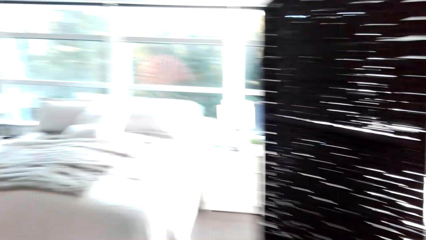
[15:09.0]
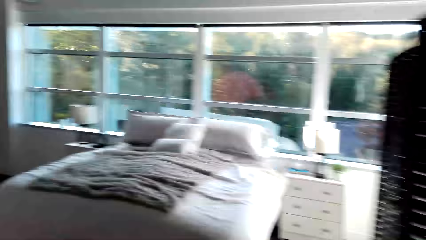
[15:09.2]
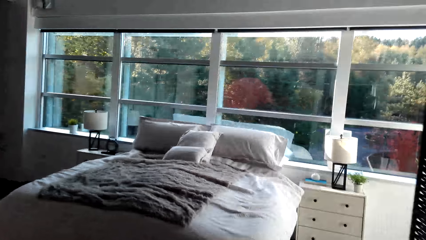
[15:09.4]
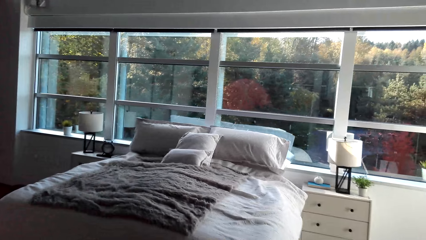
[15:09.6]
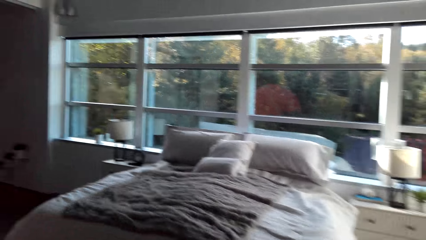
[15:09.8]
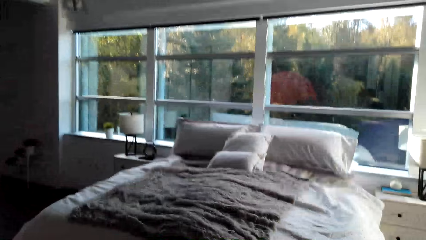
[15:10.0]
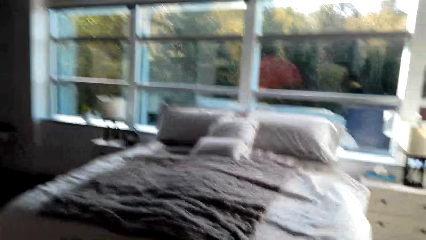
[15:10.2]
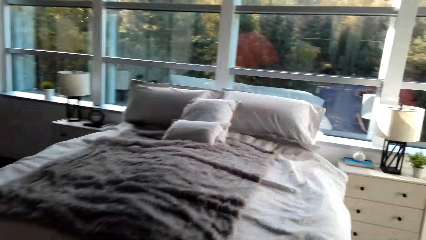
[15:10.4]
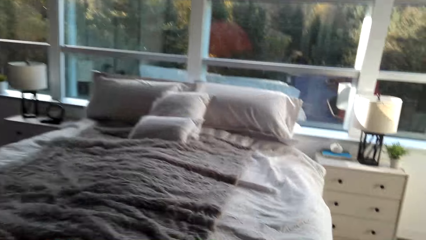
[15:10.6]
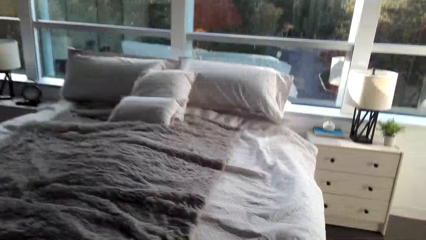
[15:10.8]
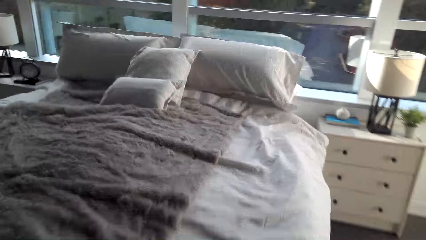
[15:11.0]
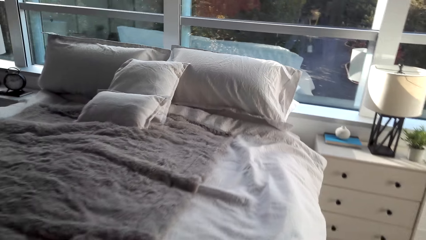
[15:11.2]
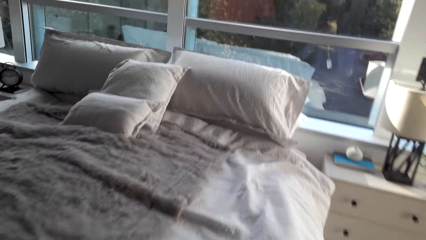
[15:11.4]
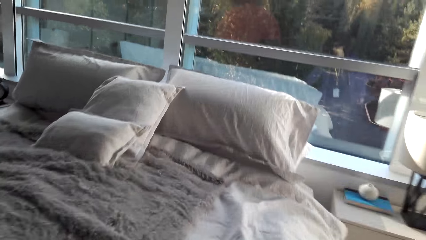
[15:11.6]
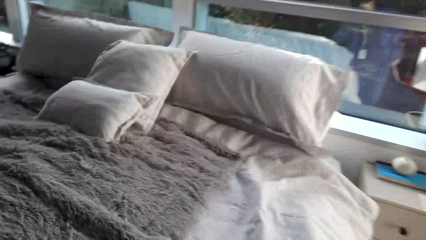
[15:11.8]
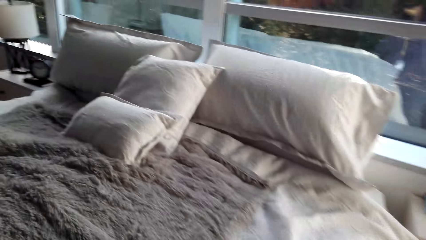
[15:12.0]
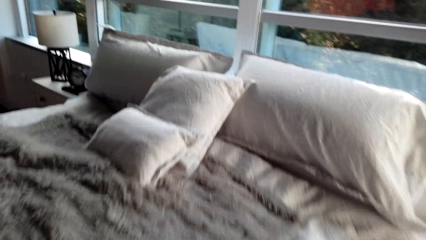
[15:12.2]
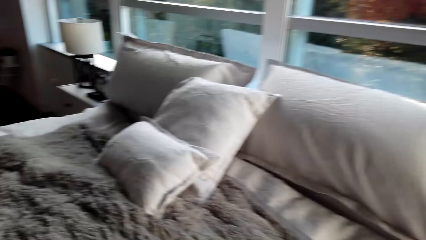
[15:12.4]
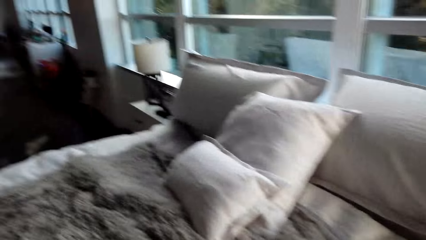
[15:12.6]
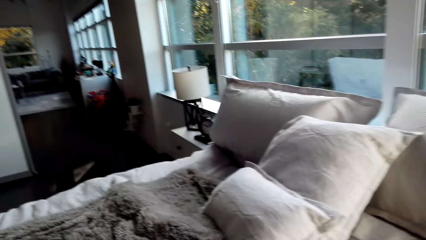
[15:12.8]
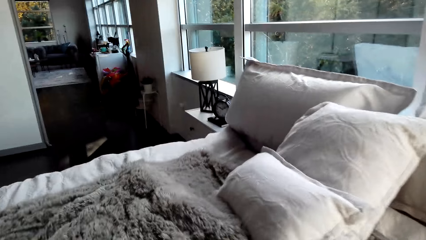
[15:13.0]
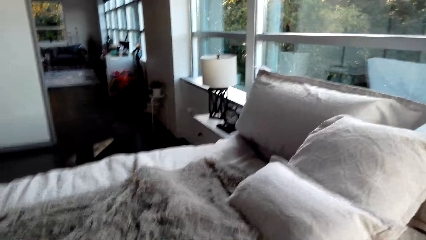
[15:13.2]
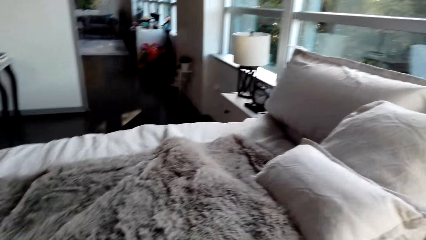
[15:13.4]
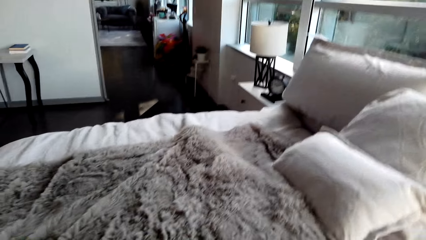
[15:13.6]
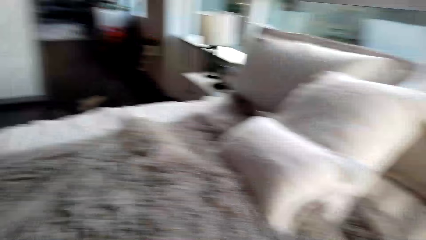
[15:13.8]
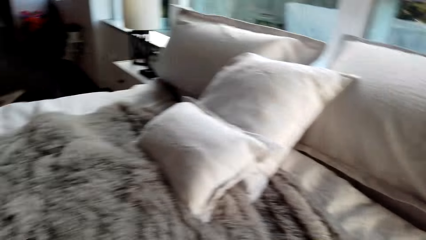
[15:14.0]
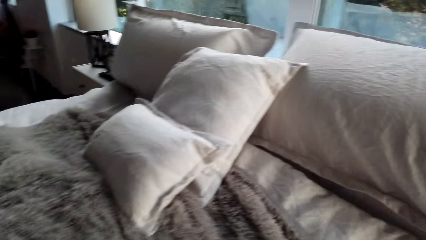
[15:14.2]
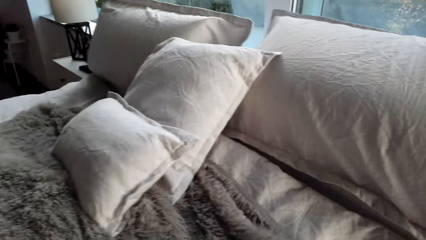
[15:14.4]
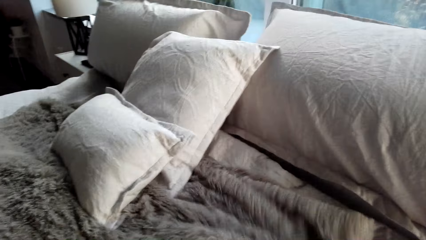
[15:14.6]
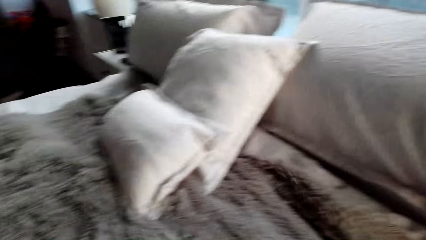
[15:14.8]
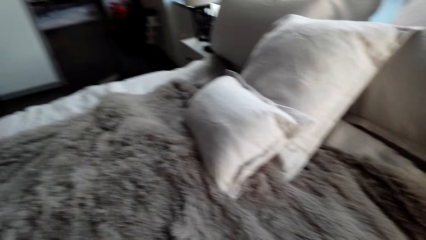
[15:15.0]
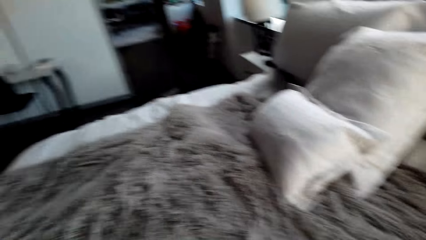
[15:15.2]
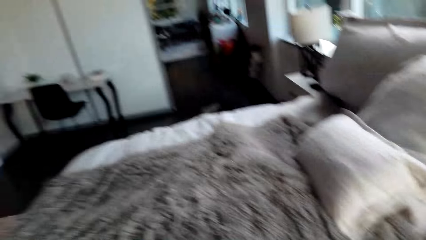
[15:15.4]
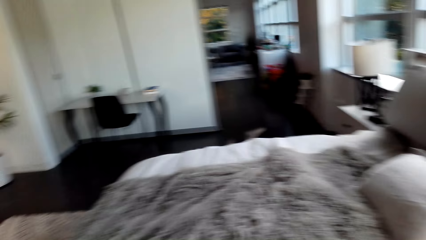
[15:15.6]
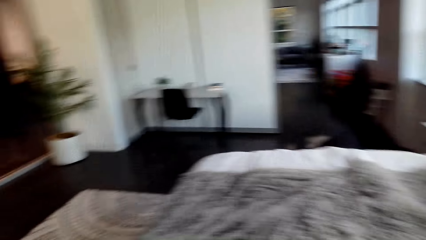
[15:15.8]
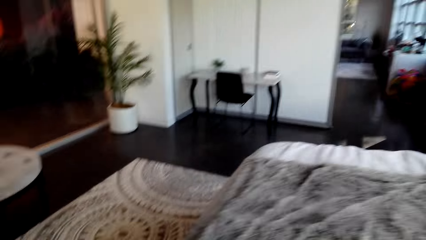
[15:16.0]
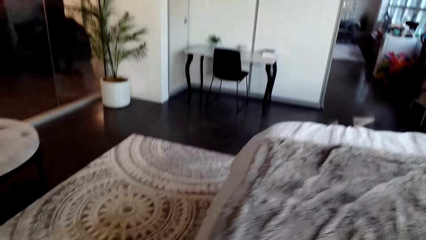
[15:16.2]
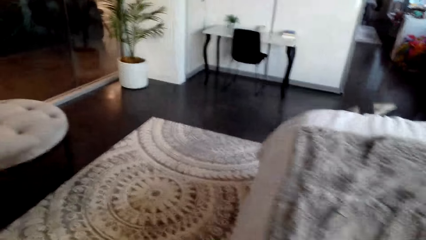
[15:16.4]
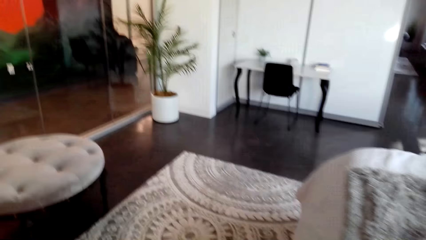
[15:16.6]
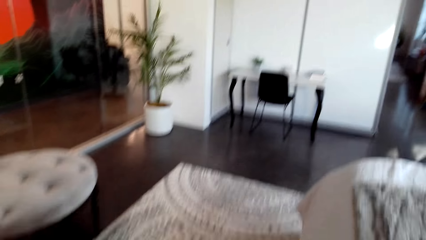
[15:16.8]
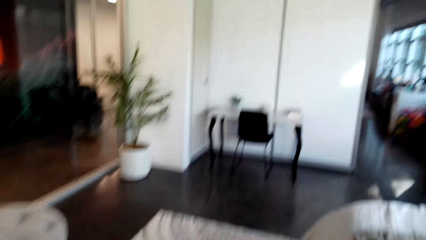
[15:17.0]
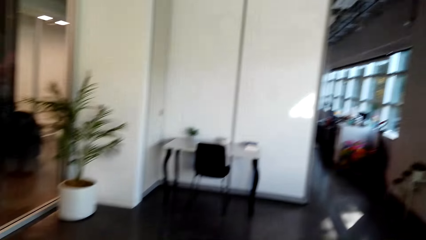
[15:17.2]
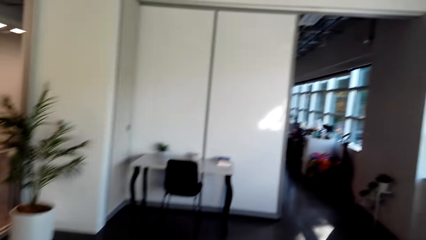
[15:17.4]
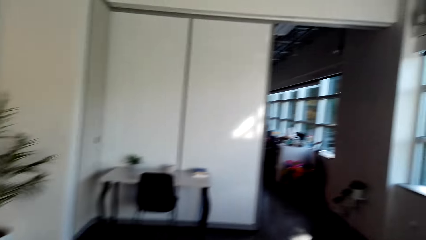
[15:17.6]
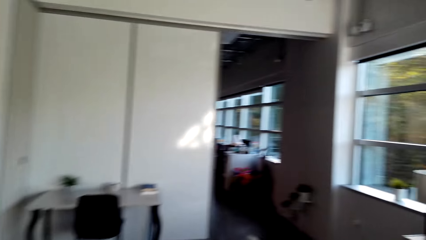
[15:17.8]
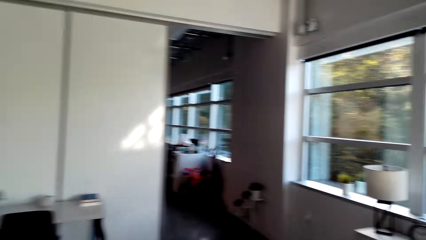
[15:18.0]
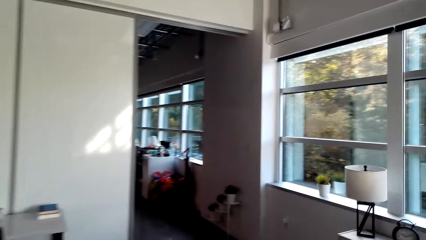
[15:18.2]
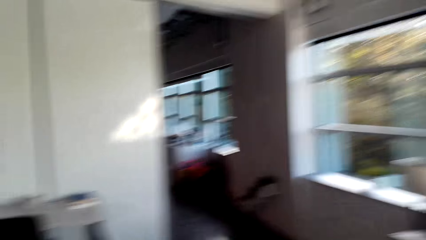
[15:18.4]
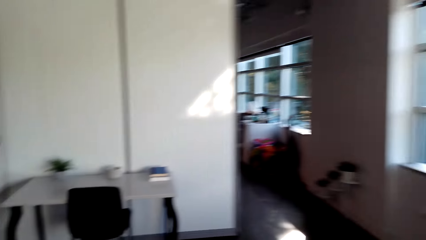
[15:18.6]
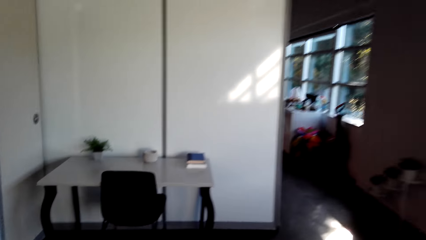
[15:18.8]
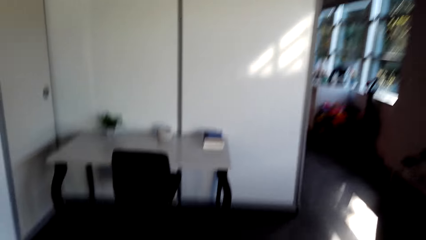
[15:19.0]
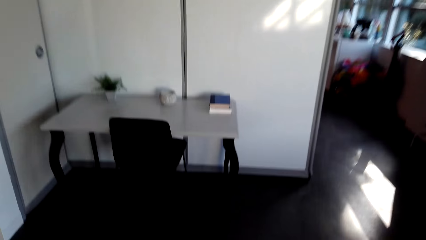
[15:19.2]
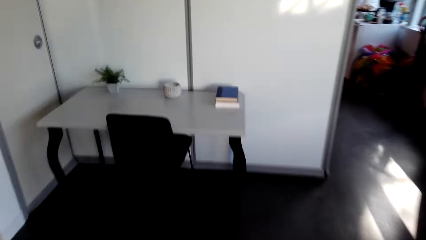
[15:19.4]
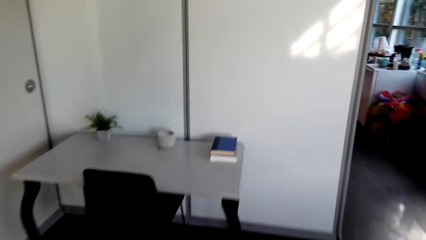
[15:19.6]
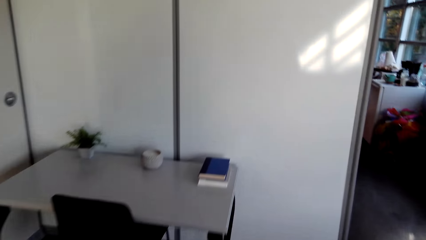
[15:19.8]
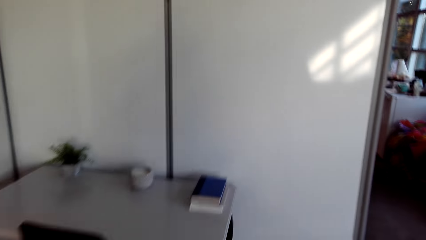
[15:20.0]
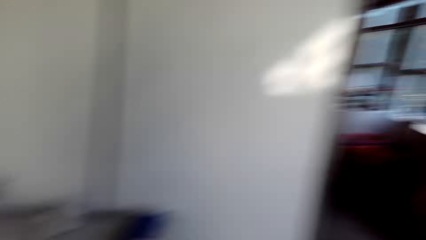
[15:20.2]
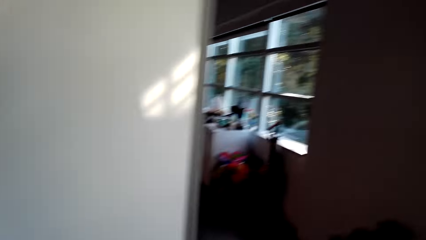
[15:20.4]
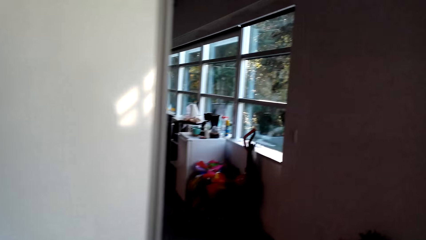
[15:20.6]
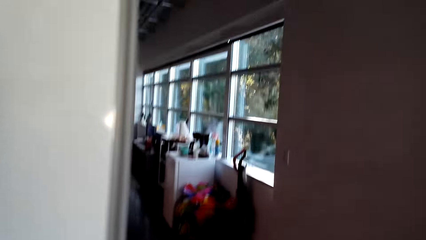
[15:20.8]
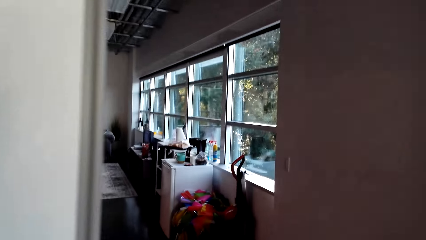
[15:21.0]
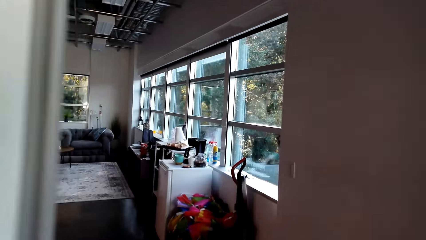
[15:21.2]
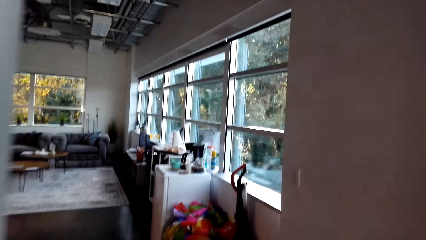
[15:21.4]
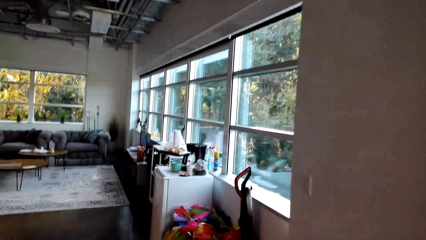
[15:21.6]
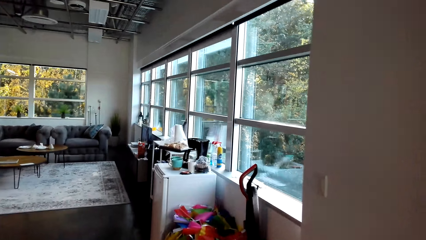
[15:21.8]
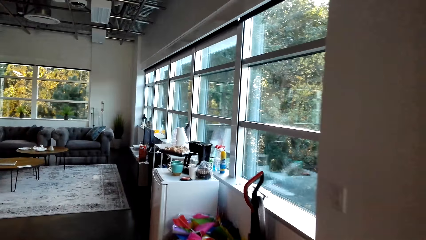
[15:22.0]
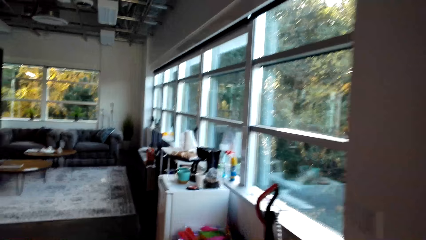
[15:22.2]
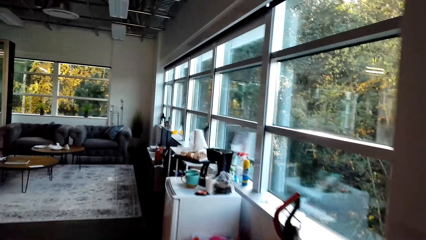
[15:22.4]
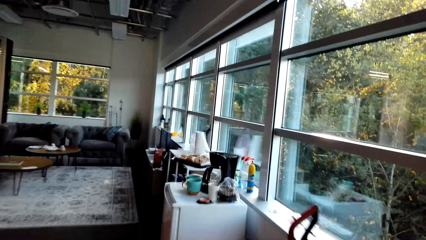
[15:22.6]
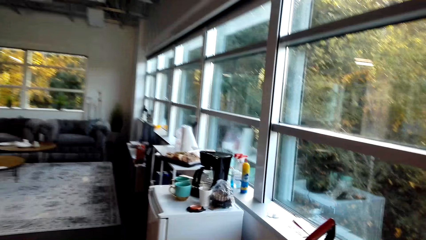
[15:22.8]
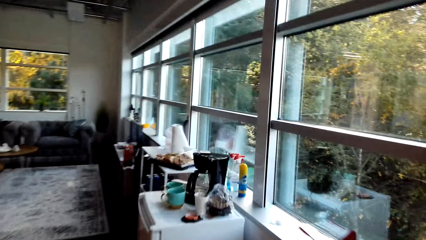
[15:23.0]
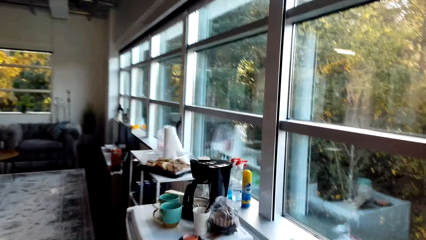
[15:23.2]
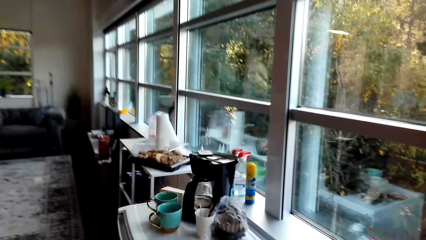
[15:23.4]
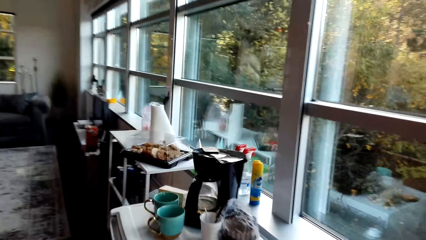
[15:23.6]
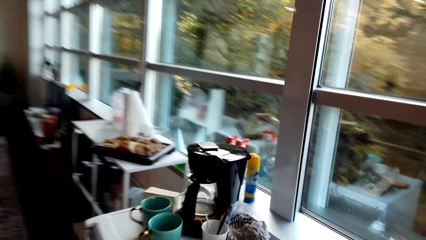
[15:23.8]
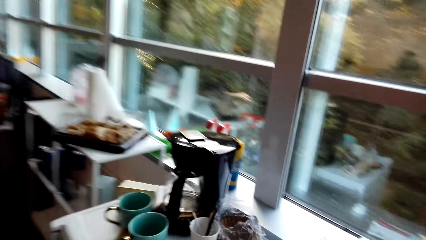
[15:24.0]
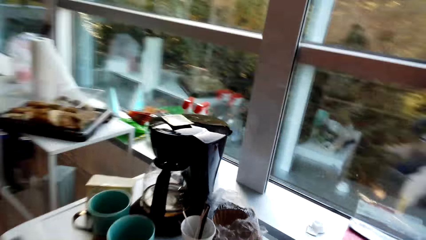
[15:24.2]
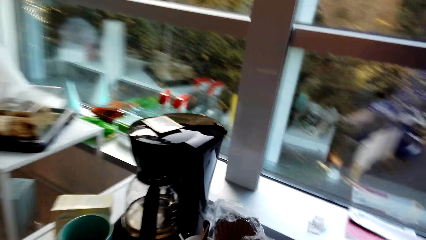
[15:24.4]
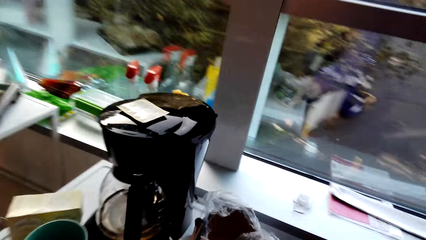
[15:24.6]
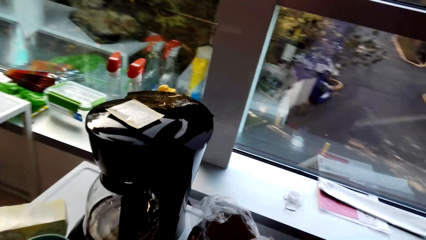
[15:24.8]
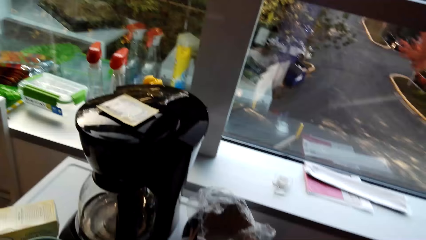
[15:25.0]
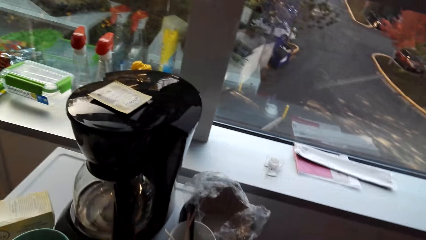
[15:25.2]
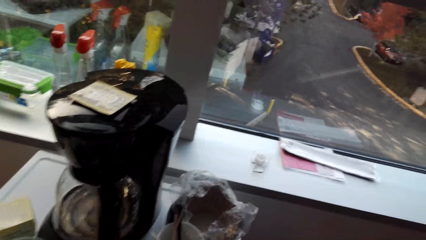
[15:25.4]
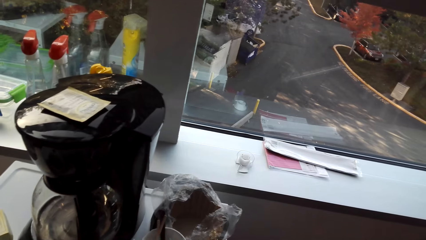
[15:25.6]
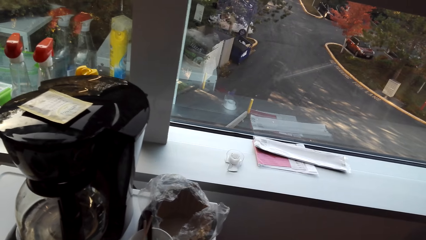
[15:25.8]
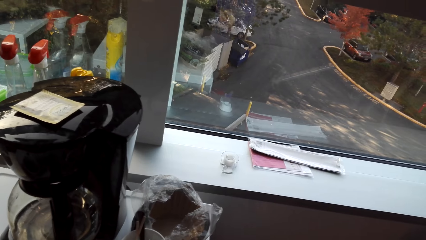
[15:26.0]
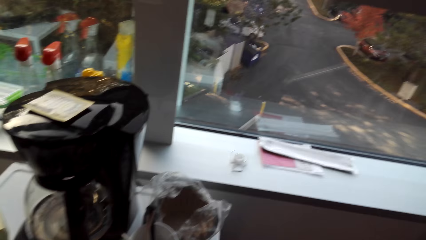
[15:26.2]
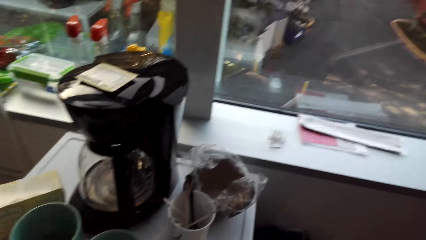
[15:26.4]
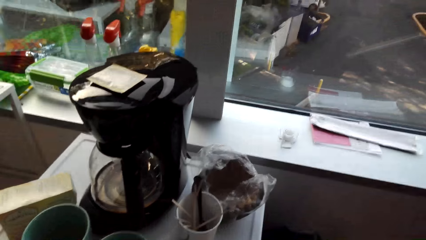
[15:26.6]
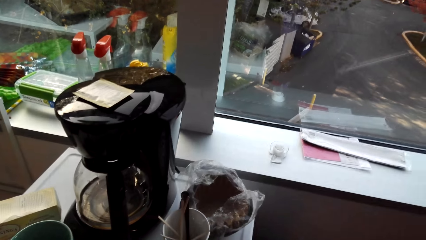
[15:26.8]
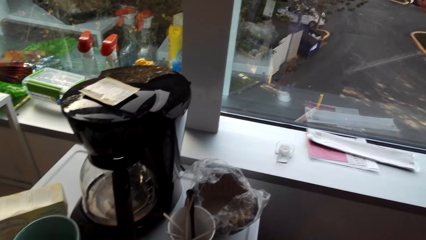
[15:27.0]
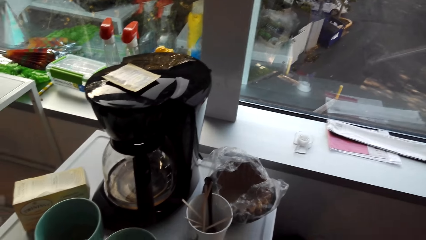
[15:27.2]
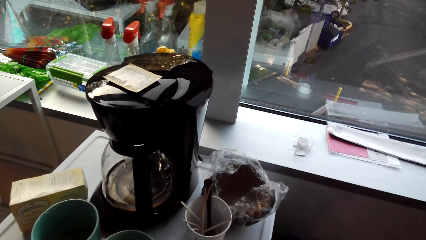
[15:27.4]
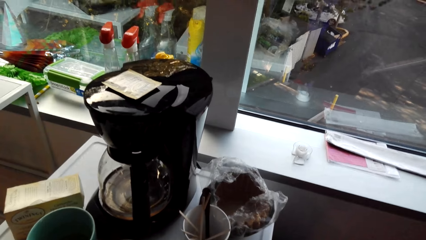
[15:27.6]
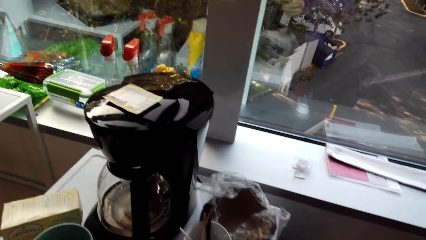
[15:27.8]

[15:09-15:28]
The camera wearer walks in the house. They spread a bed in the room. They walk in the house. They walk in the room. They touch a sachet.
